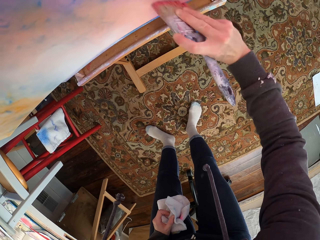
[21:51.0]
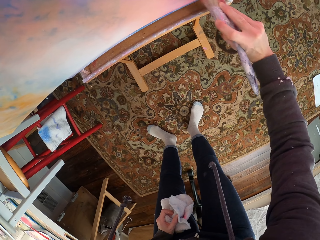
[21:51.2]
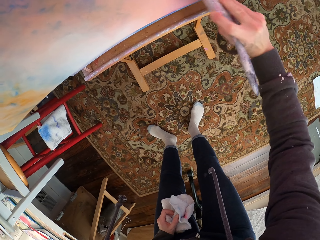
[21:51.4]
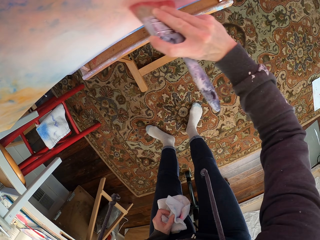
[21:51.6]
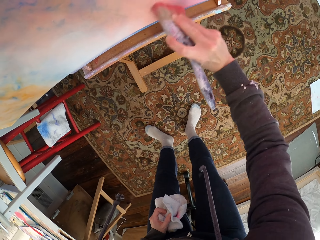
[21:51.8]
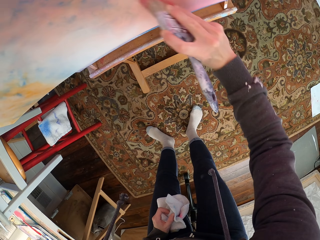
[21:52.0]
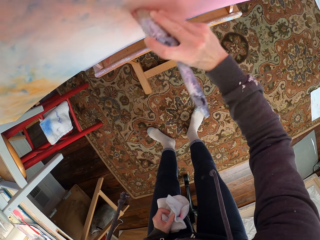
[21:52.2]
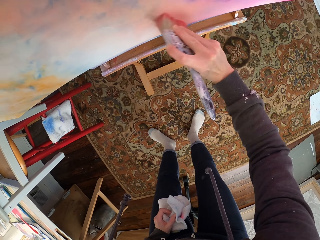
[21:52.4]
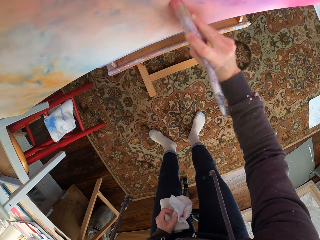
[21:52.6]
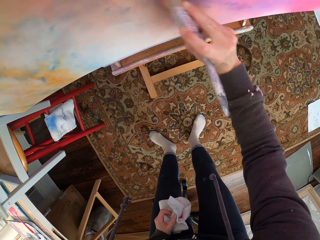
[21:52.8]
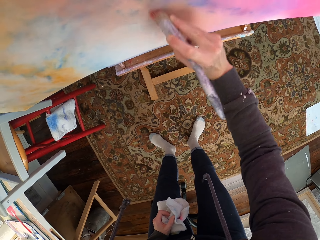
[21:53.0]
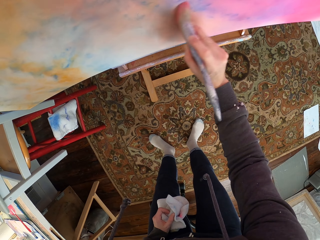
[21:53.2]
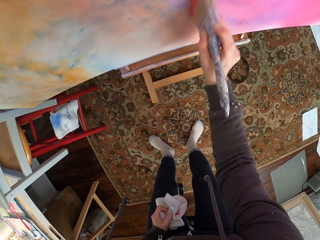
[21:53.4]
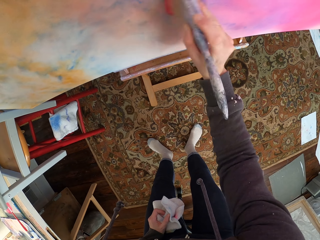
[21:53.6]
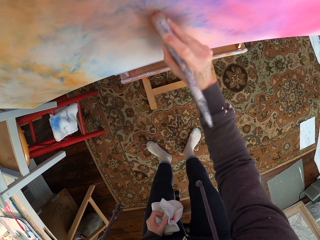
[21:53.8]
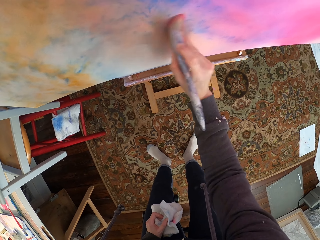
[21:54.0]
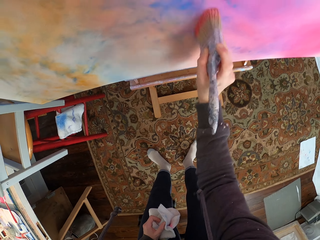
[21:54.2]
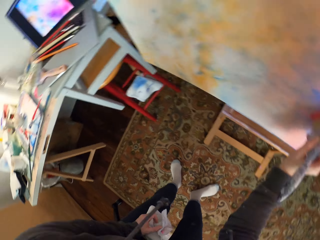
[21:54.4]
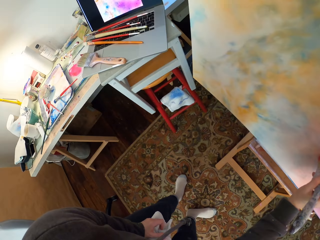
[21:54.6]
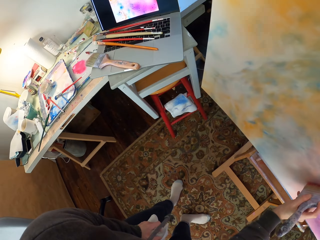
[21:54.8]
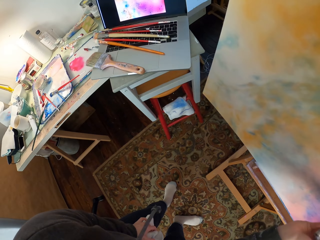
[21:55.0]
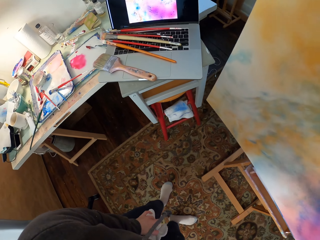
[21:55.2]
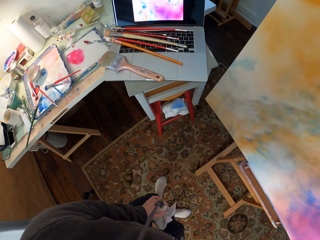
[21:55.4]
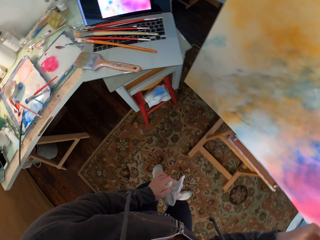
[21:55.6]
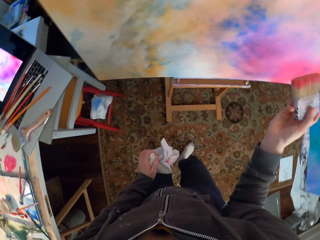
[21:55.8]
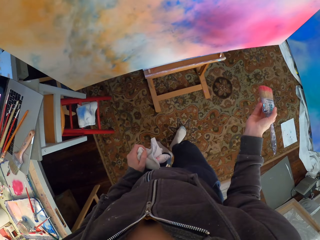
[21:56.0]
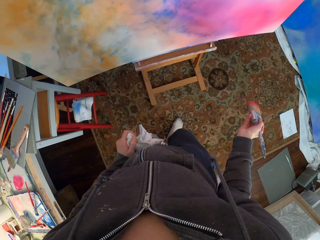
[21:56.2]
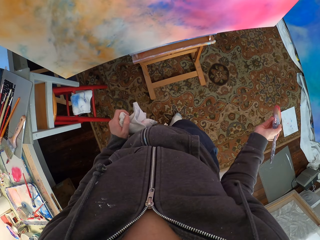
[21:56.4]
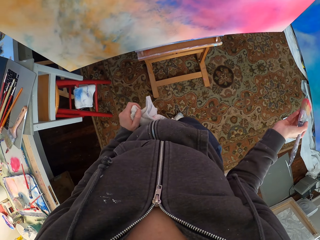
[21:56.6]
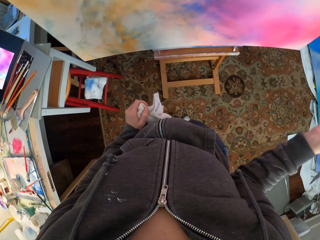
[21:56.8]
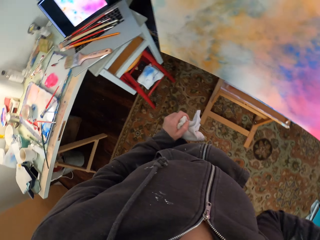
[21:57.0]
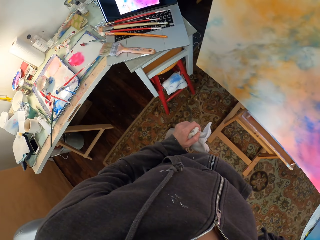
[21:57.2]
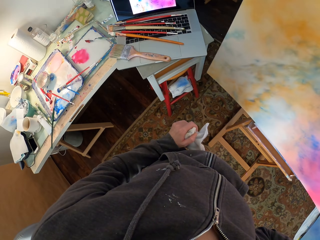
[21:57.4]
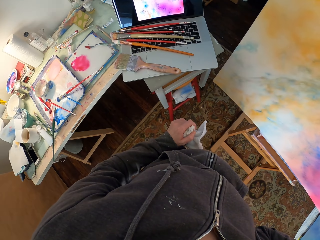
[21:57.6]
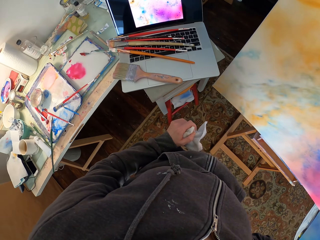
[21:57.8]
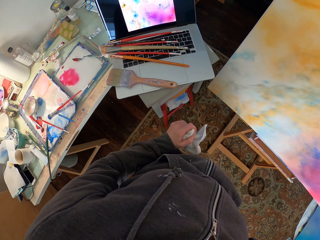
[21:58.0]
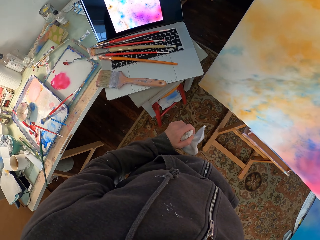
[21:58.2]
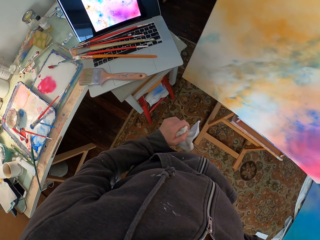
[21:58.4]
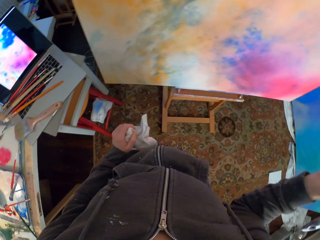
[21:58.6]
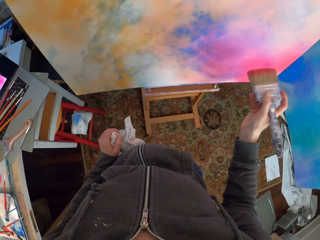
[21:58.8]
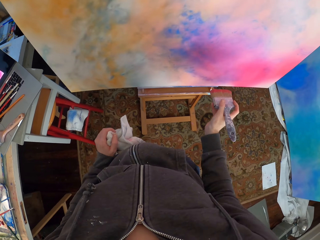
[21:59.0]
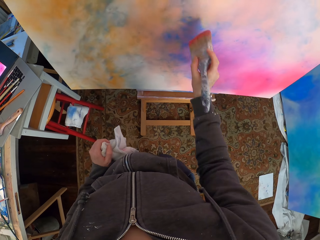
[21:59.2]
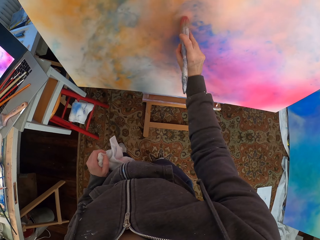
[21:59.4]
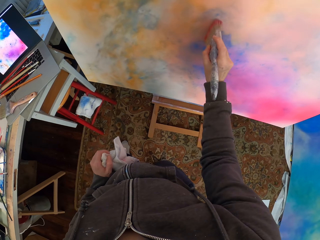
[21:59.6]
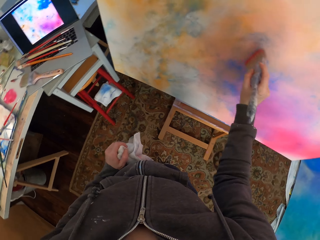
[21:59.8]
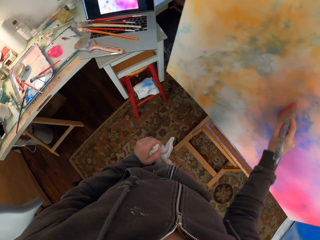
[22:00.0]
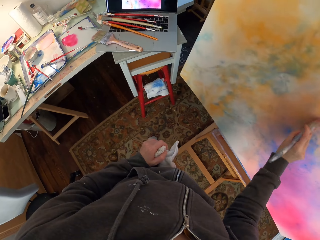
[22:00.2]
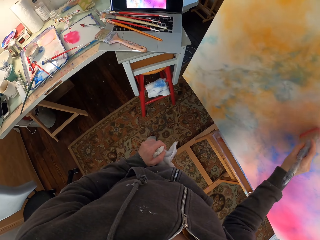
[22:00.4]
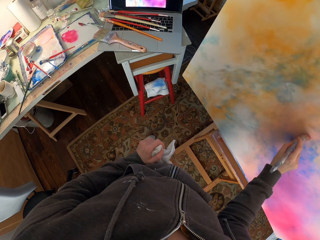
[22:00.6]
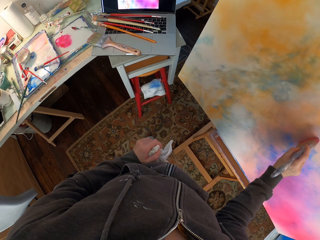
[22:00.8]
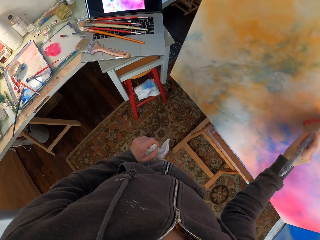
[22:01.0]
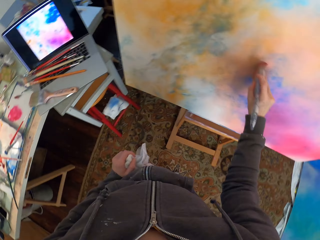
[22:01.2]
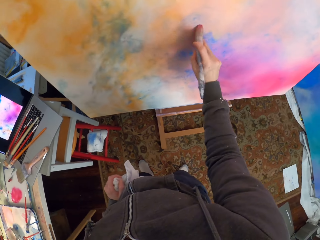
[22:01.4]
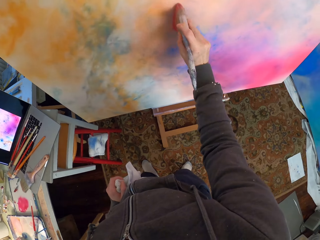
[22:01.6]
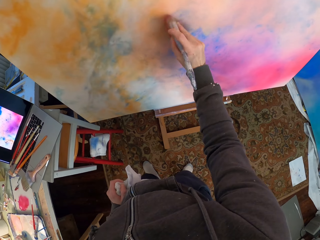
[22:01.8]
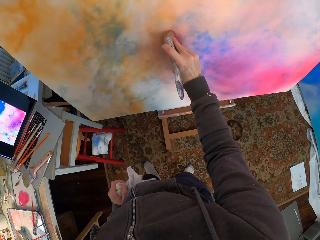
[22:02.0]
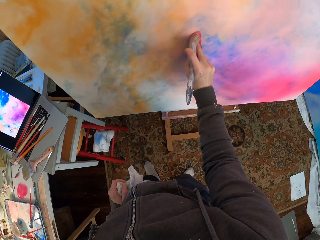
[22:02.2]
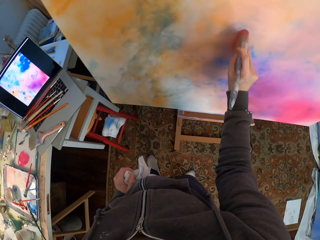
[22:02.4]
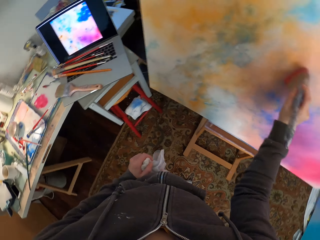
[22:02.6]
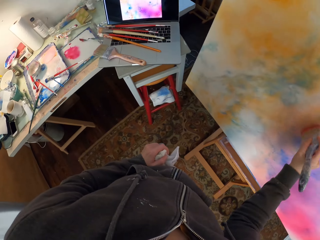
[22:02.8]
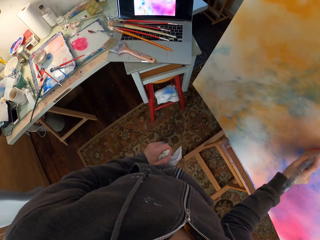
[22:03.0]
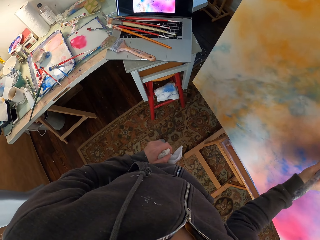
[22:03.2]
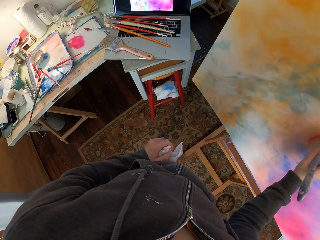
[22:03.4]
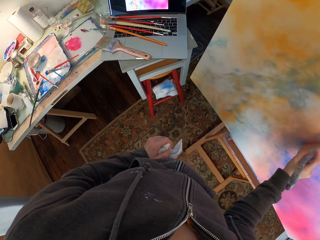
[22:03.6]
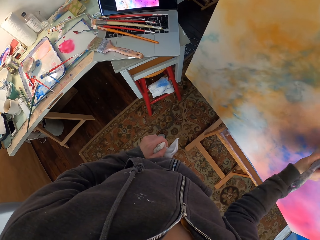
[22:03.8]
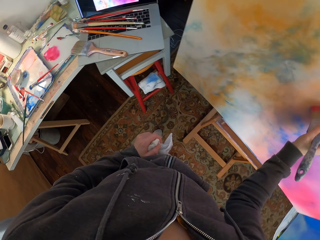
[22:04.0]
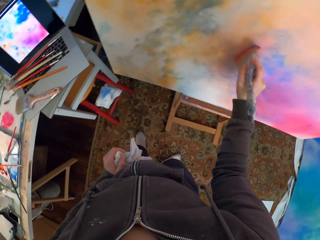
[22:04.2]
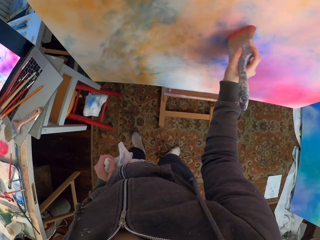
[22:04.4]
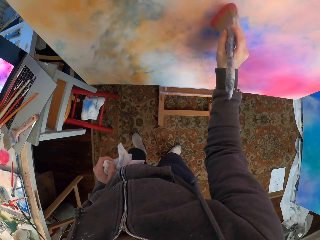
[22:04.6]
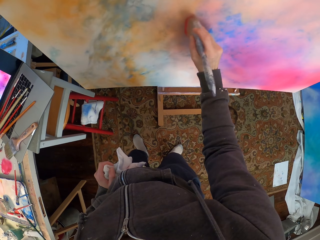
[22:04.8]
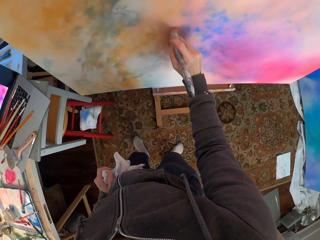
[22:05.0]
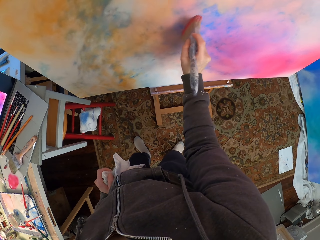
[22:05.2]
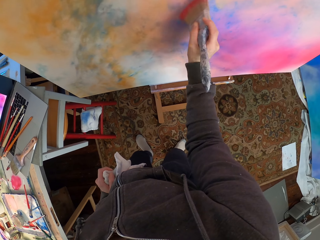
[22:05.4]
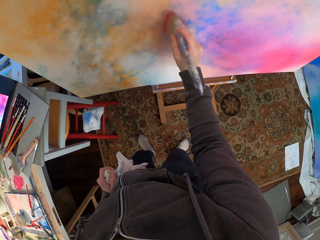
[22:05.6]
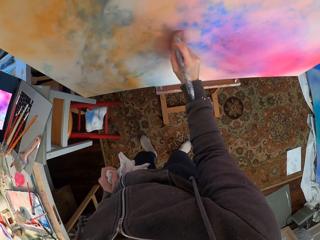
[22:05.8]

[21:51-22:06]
The camera wearer looks at the laptop. They look at the canvas. They look around. They look at the laptop. They look at the canvas. They paint the canvas. They look at the laptop. They look at the canvas. They look at the laptop. They look at the canvas.

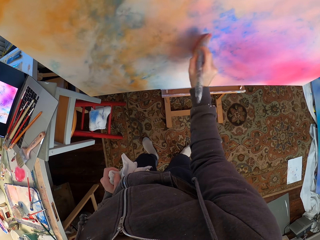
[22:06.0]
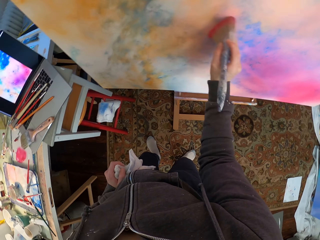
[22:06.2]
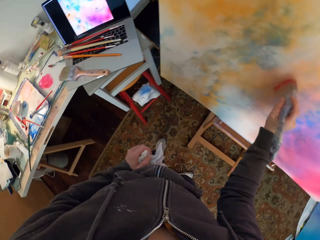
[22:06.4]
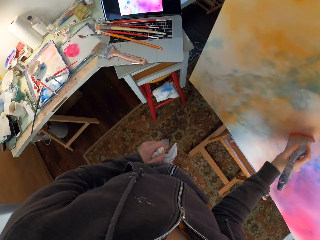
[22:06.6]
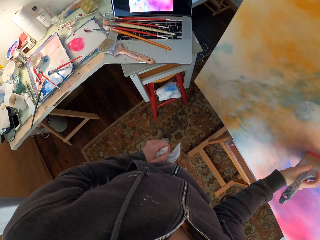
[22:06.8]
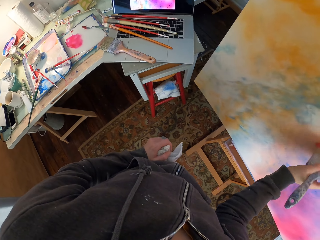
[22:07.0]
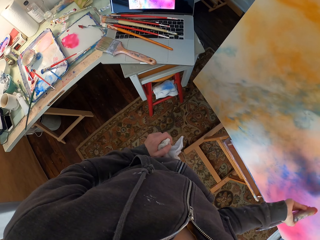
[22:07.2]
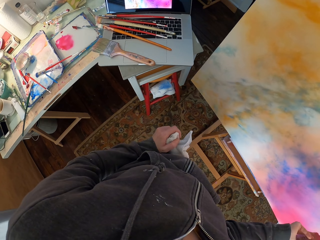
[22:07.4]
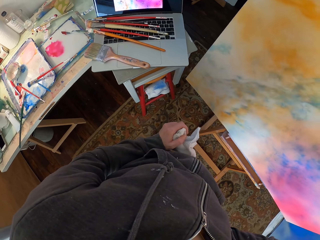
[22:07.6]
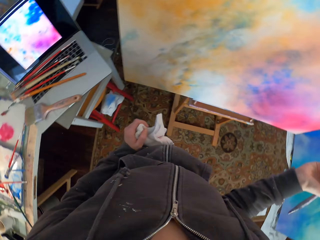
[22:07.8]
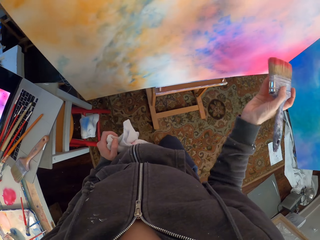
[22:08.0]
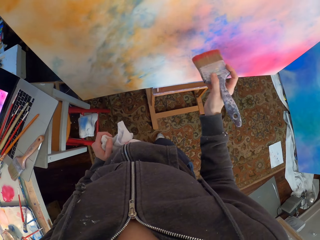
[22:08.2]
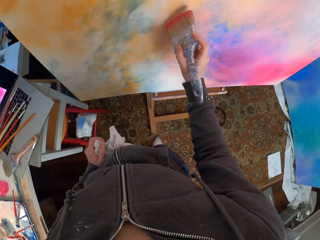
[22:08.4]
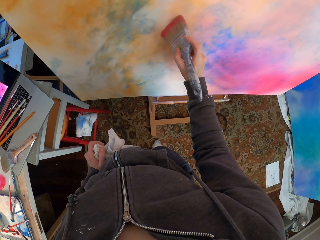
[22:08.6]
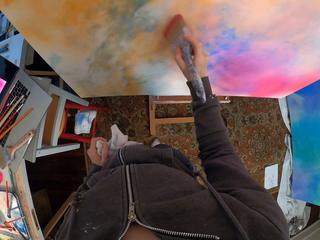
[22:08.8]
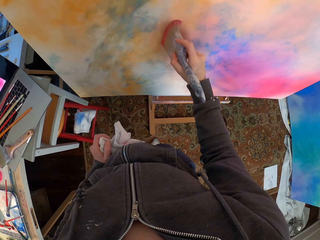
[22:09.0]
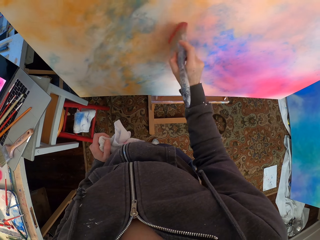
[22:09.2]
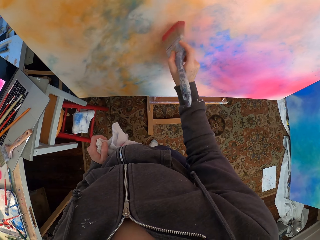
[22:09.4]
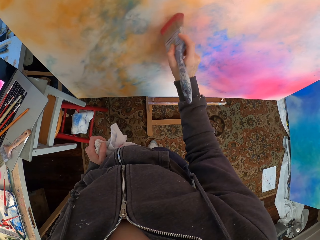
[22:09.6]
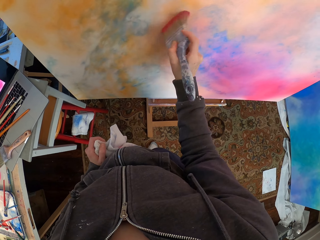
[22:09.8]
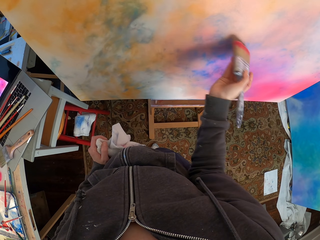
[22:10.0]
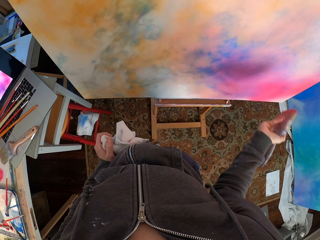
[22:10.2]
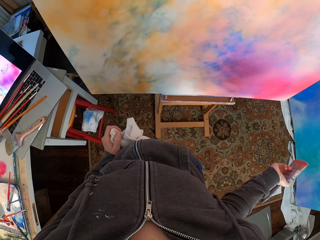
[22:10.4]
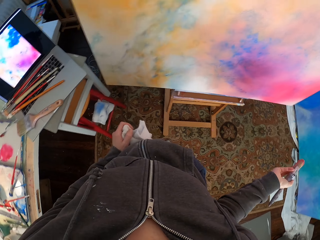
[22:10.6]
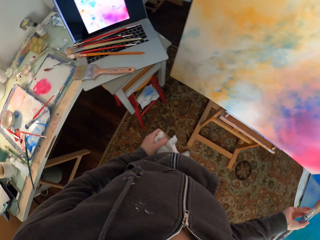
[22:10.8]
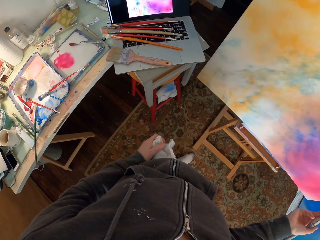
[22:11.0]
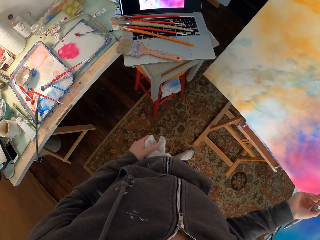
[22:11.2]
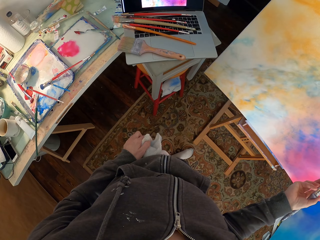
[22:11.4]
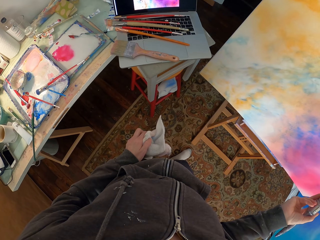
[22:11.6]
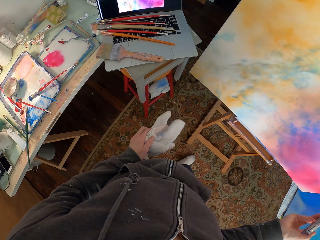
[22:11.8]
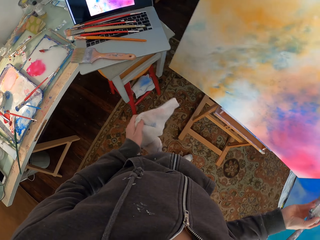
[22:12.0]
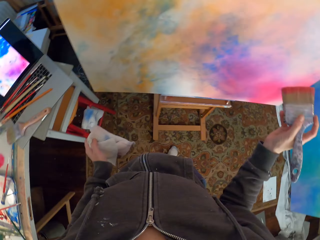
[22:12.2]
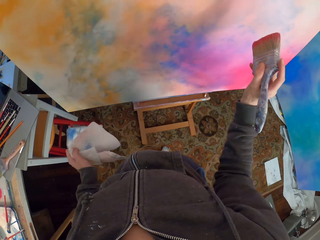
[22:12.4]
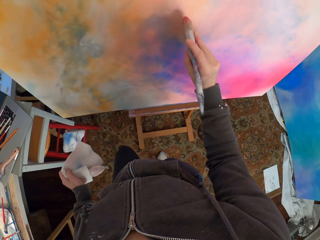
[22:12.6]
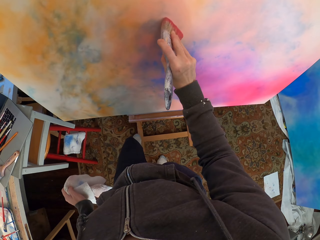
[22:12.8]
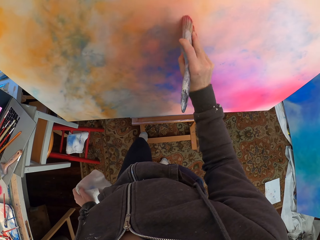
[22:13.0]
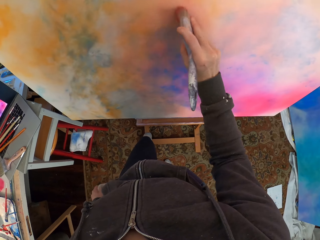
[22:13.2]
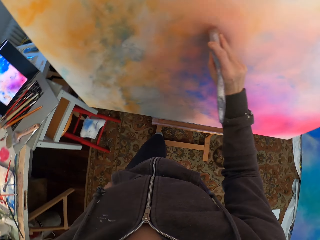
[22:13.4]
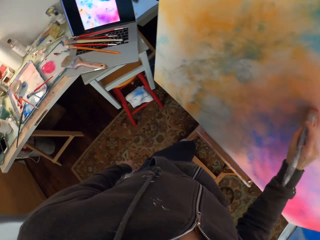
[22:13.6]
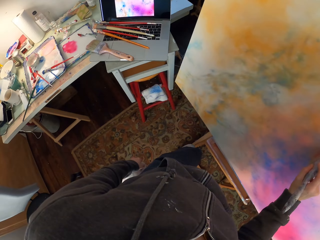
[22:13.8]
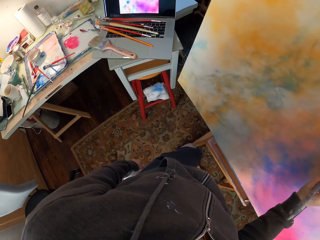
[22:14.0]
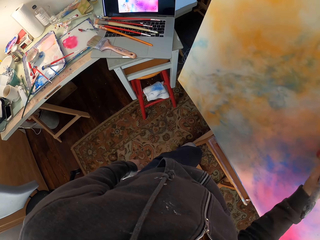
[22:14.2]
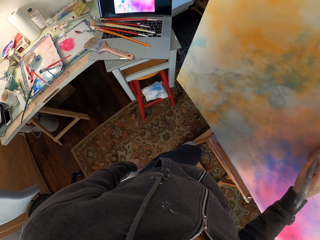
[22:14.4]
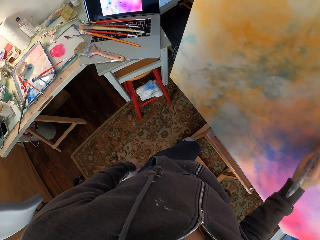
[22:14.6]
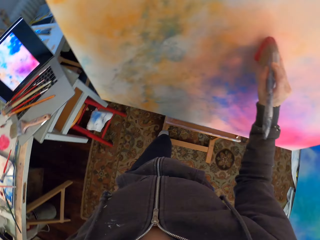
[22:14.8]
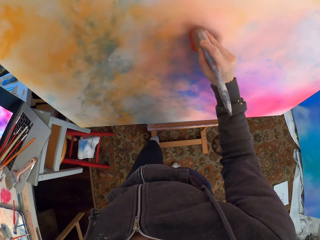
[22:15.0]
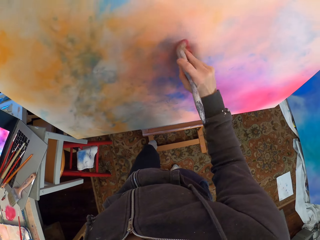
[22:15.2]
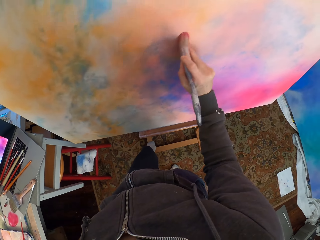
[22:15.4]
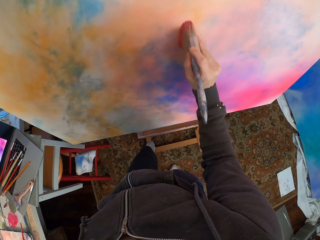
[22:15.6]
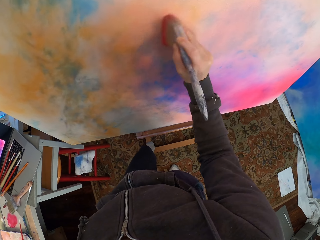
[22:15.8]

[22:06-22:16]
The camera wearer looks at the laptop. They look at the canvas. They look at the laptop. They look around. They paint the canvas. They look at the laptop. They look at the canvas.
